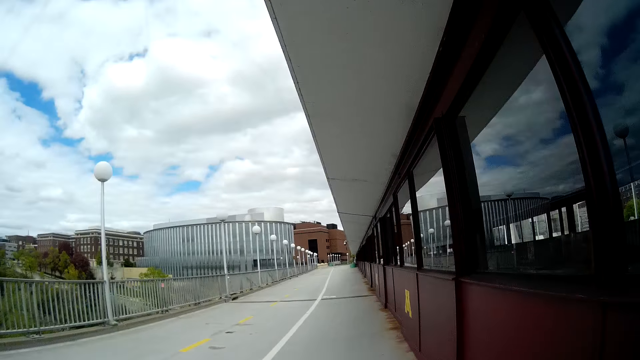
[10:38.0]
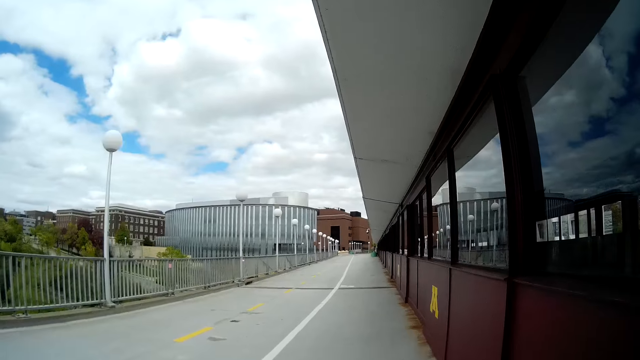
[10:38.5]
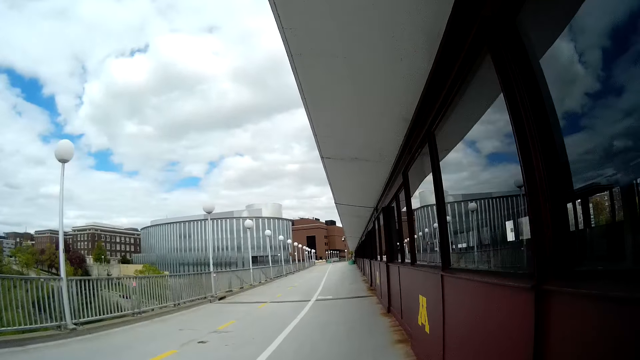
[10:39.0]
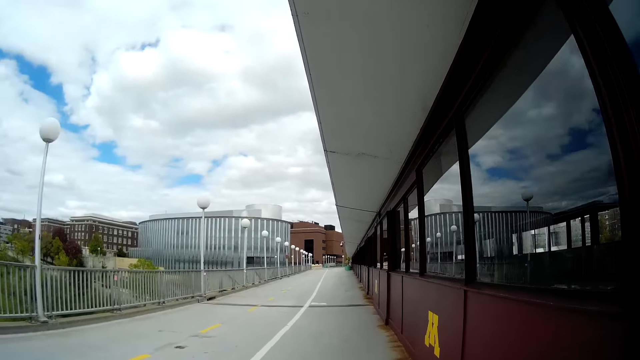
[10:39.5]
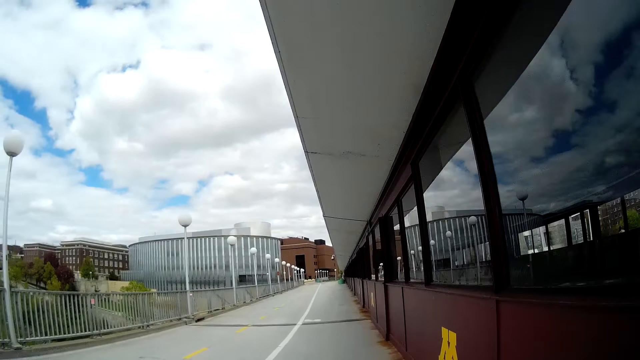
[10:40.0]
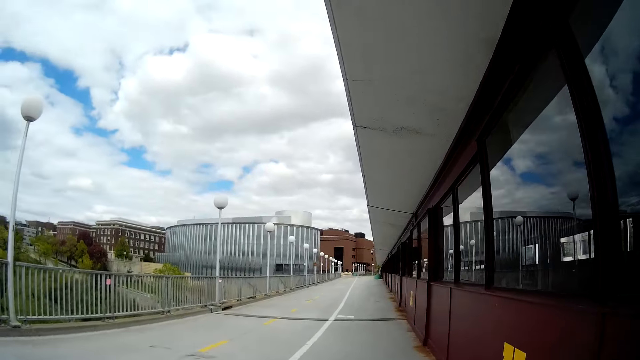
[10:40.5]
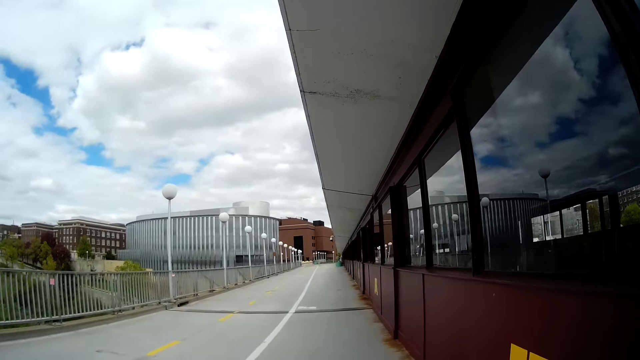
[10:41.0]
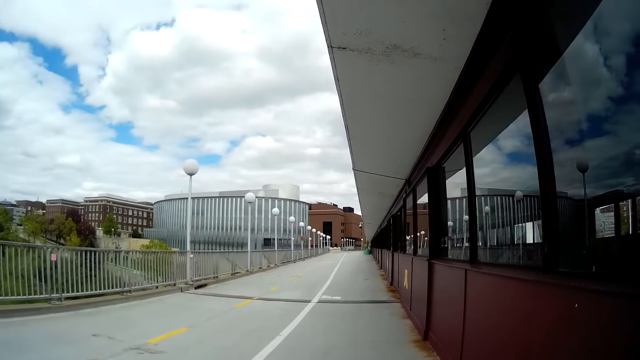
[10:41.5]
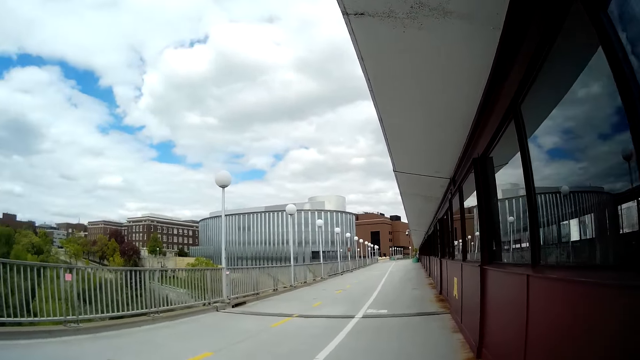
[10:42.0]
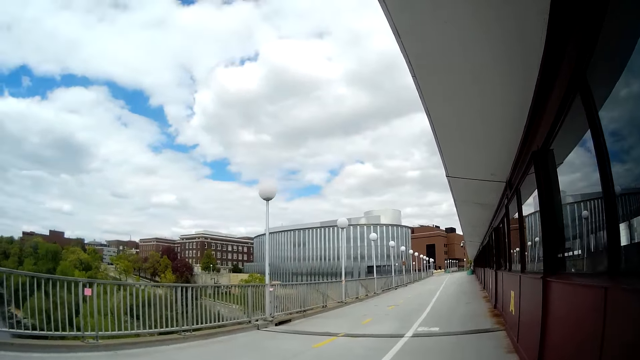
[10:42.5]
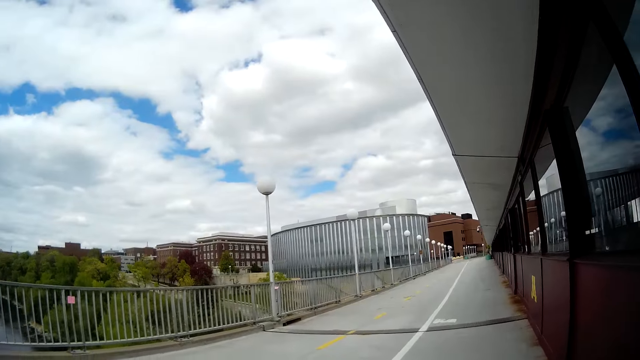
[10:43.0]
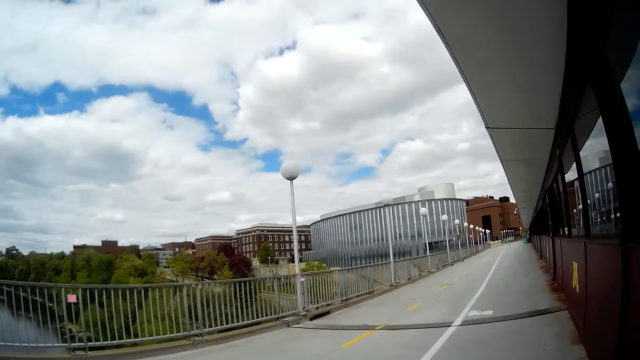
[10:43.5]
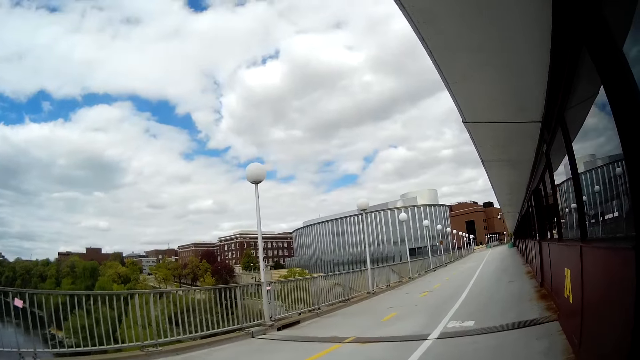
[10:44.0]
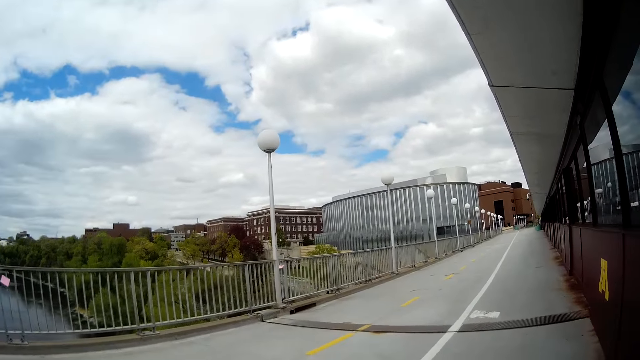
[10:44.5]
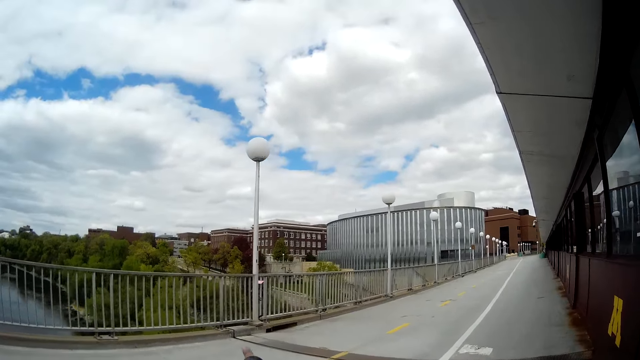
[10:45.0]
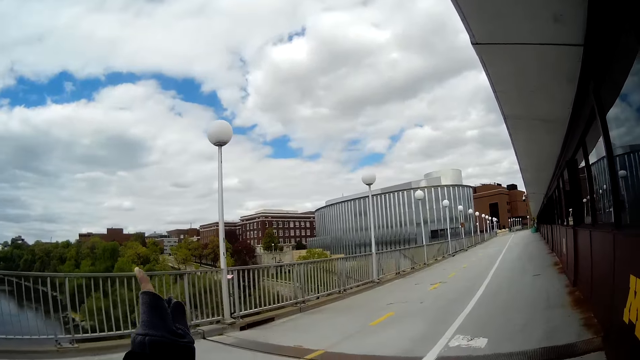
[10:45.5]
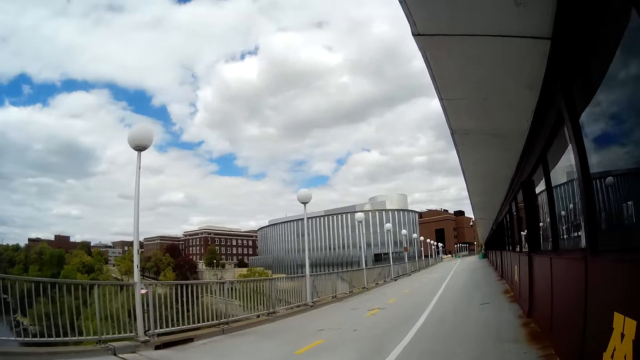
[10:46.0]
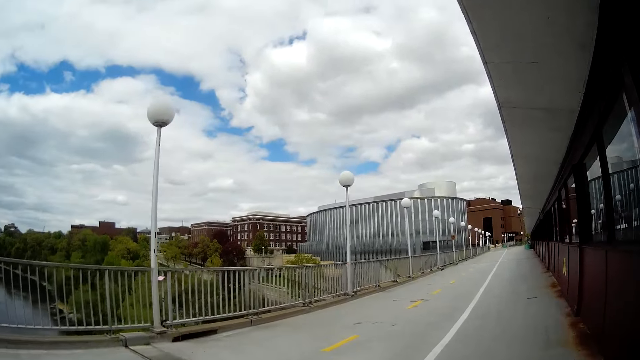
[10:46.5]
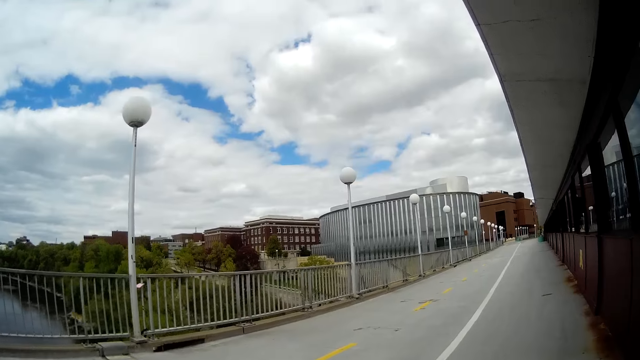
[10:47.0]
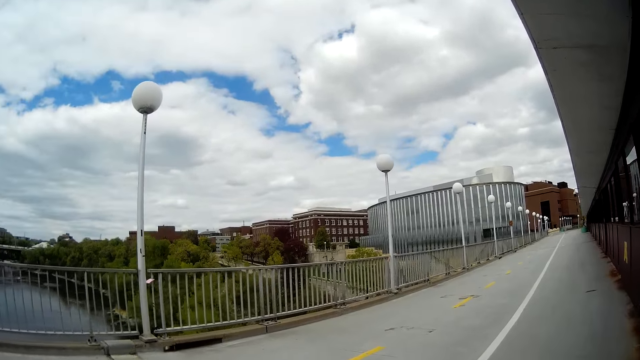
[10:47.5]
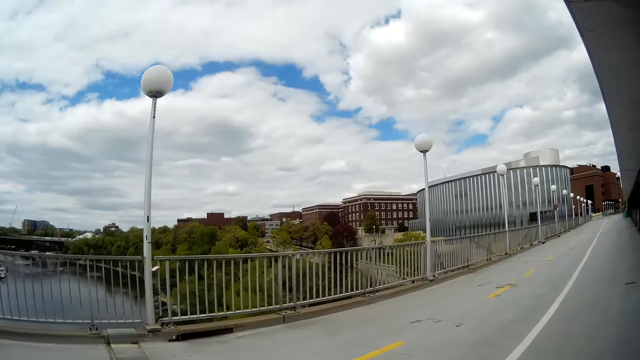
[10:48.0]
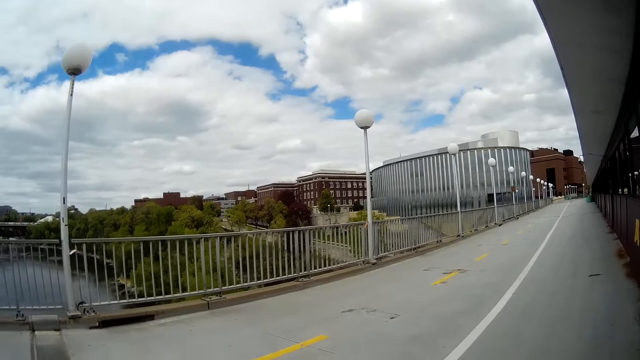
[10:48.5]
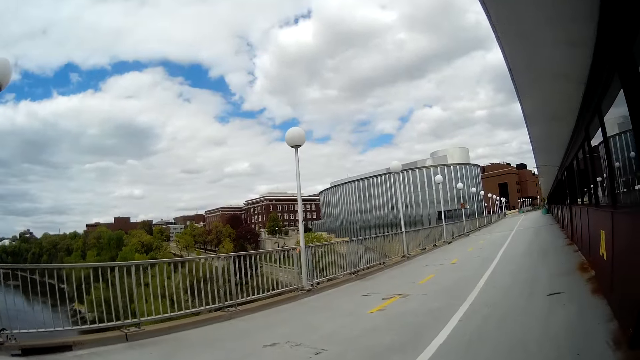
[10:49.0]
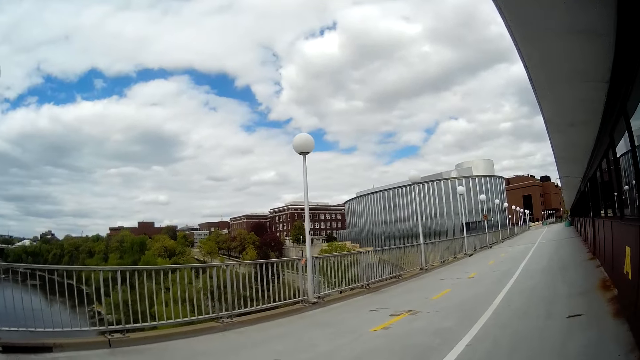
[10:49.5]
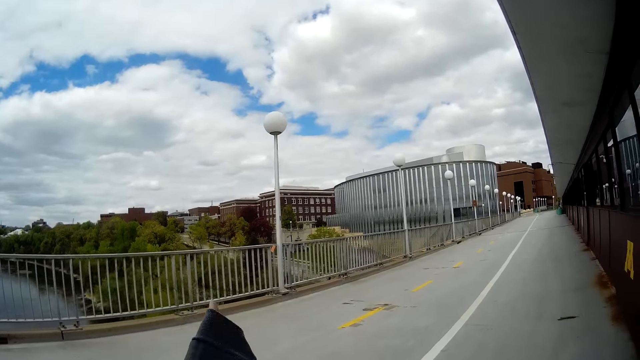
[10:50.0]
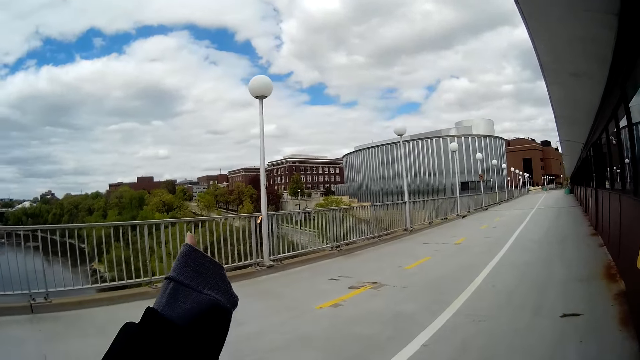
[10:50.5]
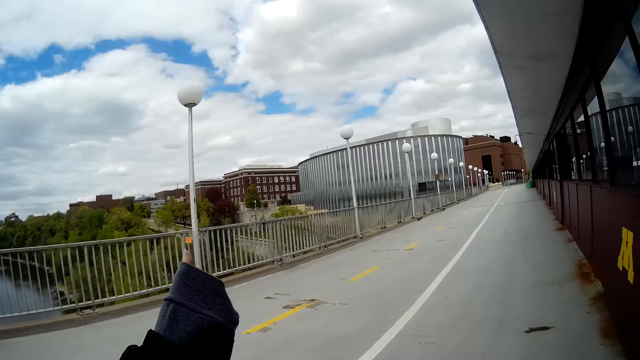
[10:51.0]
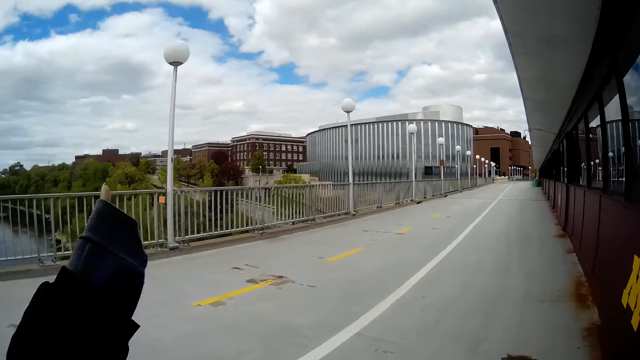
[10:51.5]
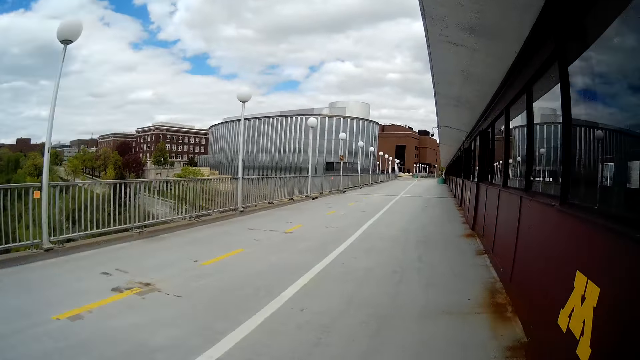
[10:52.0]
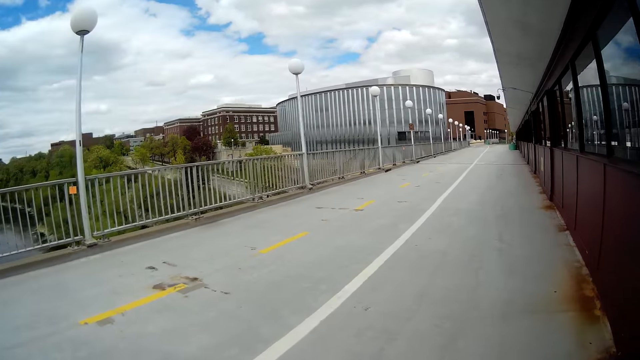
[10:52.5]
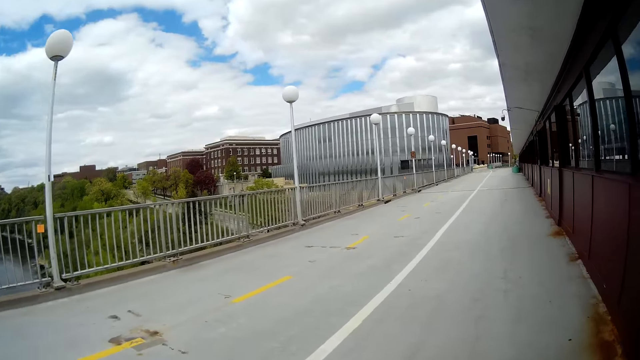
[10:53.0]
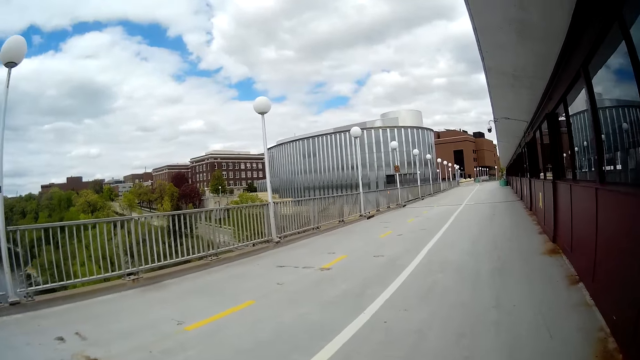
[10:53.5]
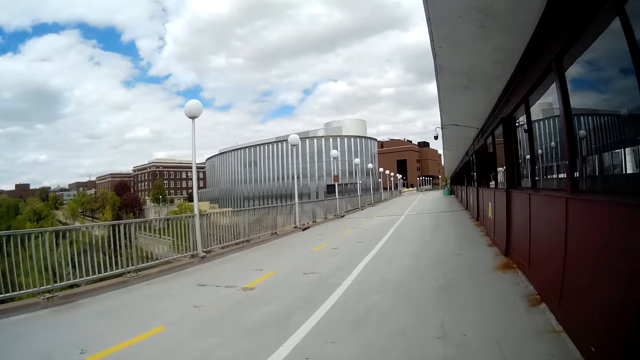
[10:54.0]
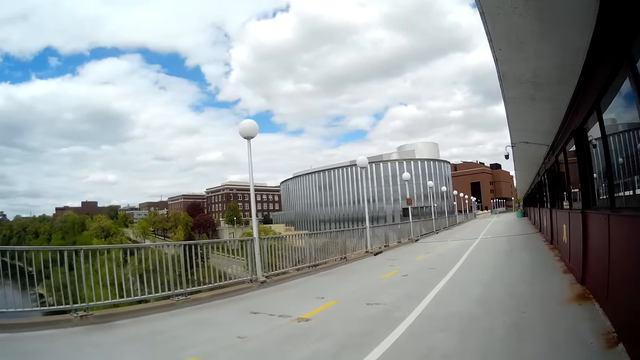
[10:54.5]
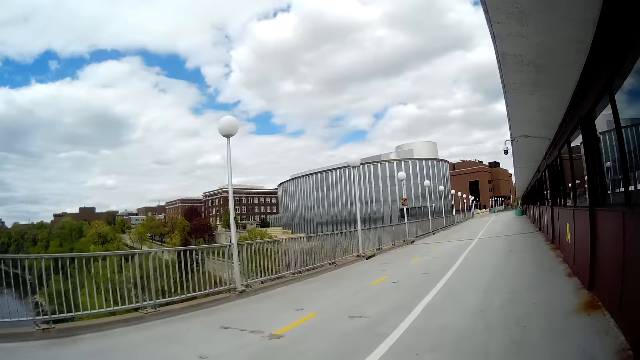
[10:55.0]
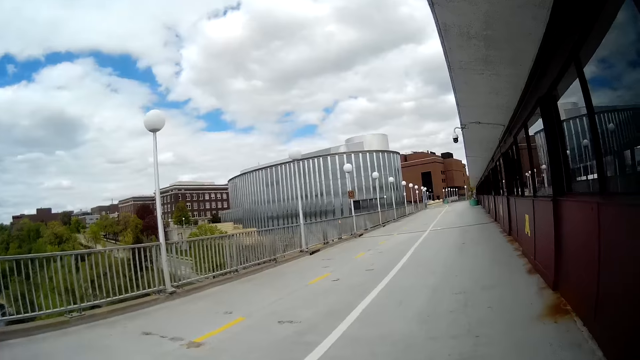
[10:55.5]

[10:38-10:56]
The camera wearer converses with a woman. They point with the left hand. The woman points her left hand. She points her left hand again.

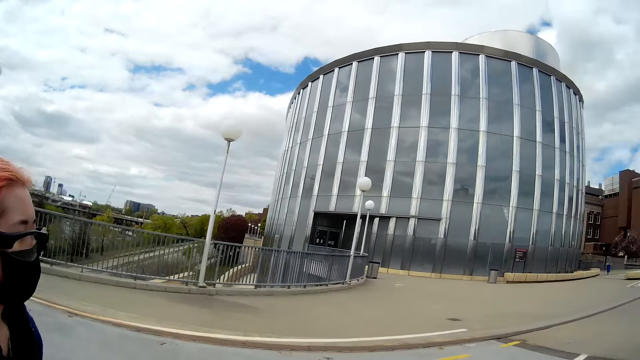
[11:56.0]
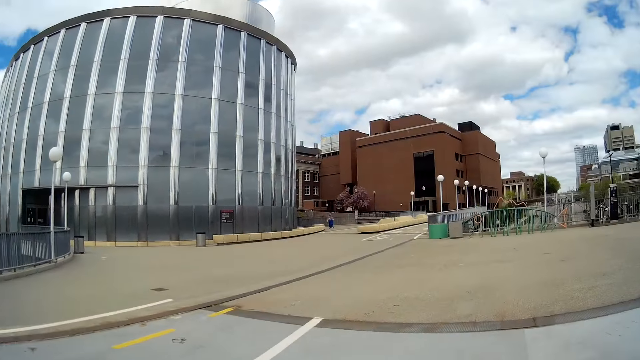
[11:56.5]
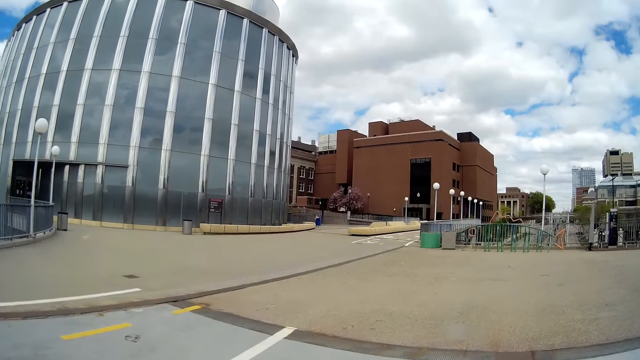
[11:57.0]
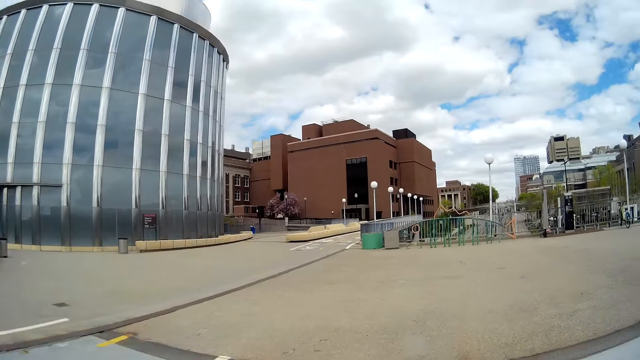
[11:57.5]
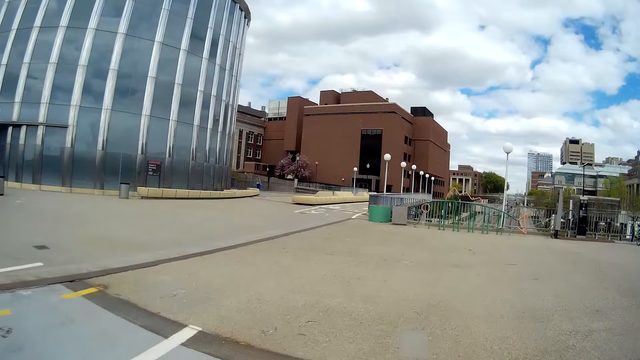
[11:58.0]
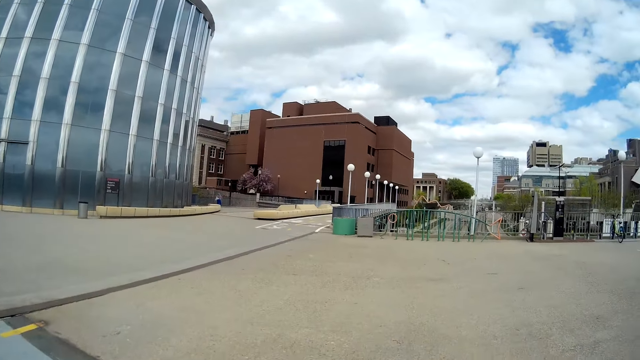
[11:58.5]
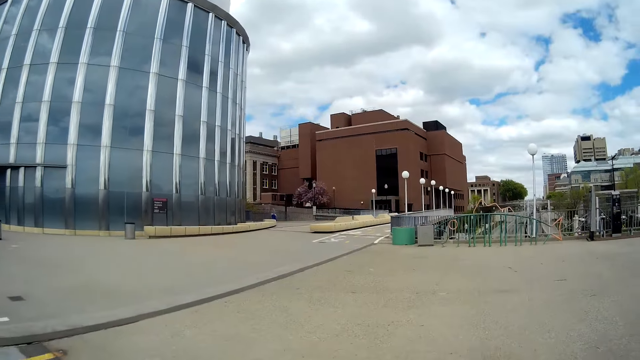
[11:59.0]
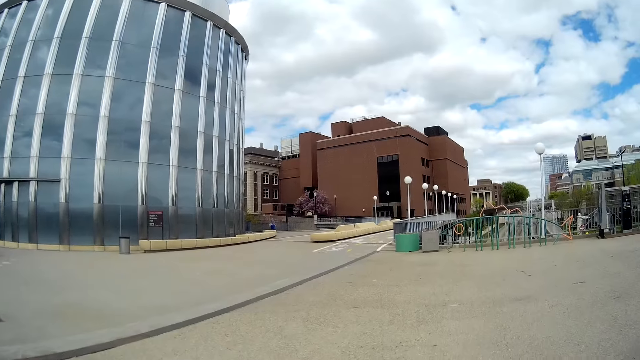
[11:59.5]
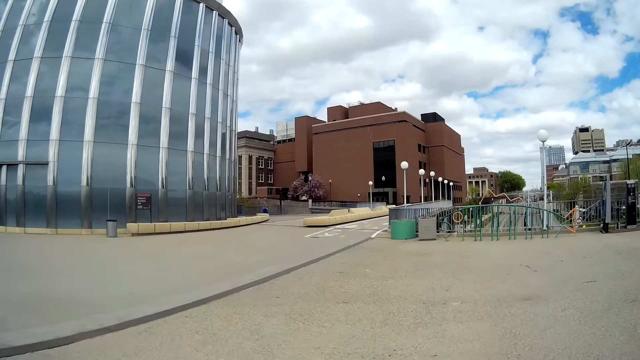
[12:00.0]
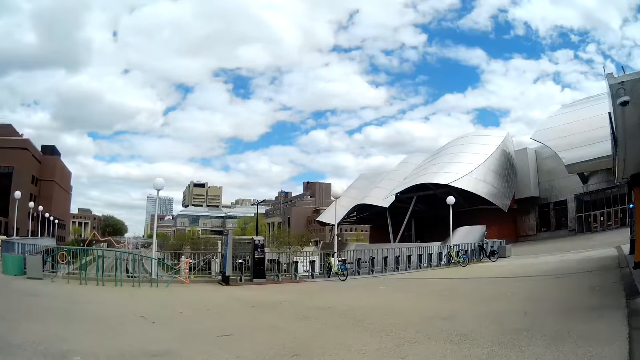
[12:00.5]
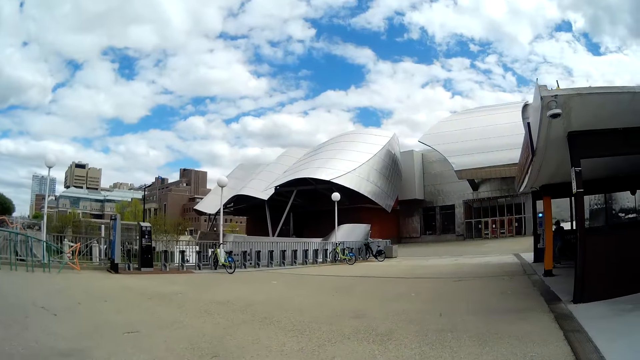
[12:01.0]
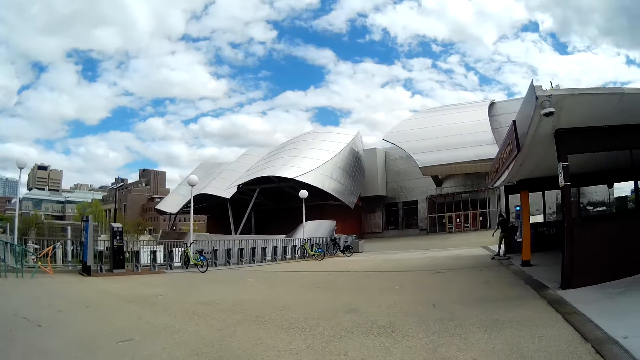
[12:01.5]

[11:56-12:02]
The camera wearer walks down the road.
